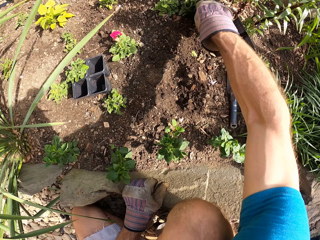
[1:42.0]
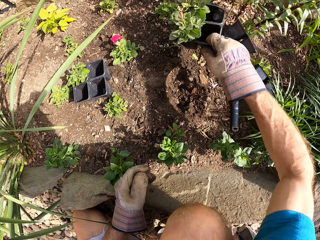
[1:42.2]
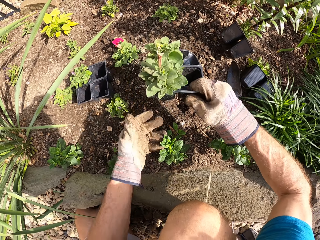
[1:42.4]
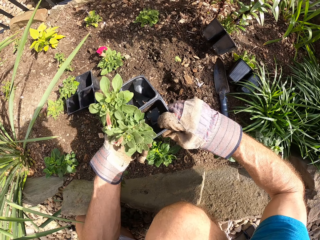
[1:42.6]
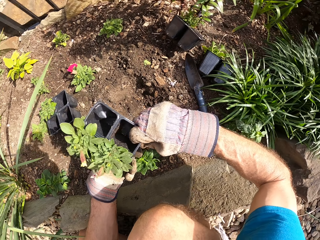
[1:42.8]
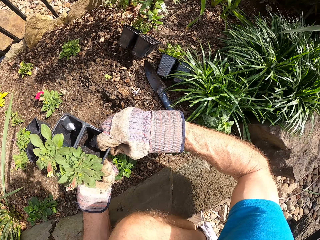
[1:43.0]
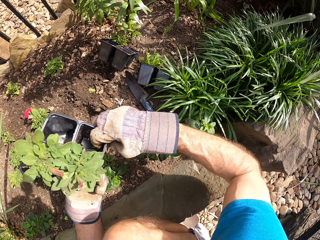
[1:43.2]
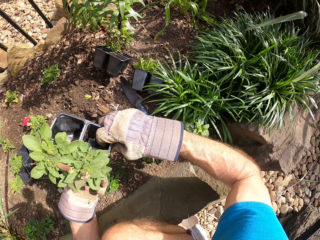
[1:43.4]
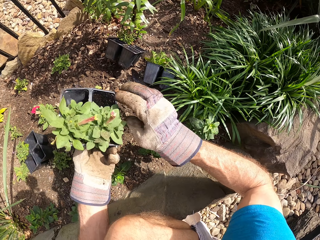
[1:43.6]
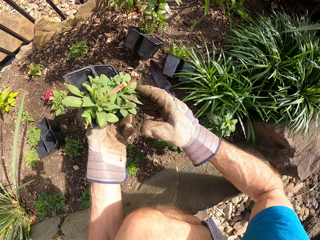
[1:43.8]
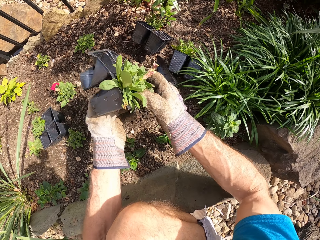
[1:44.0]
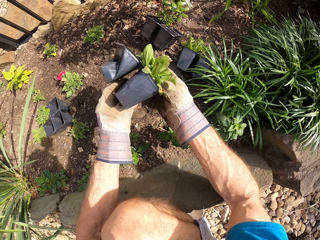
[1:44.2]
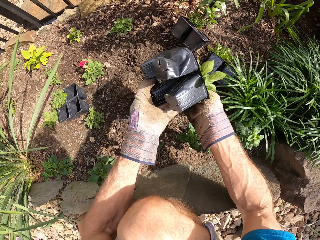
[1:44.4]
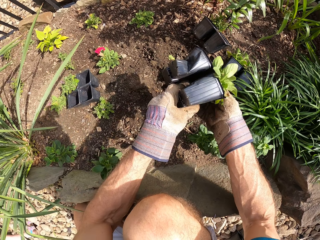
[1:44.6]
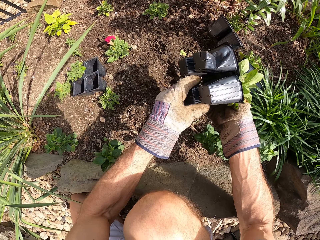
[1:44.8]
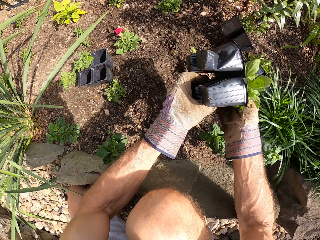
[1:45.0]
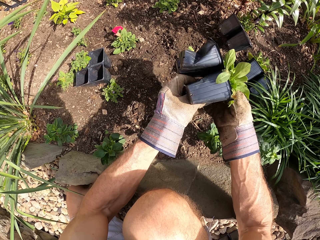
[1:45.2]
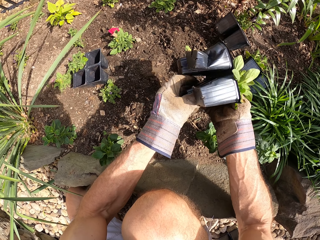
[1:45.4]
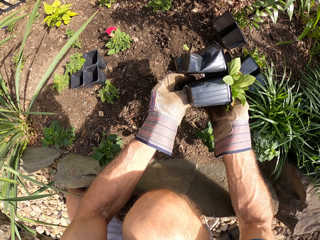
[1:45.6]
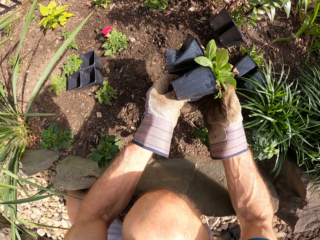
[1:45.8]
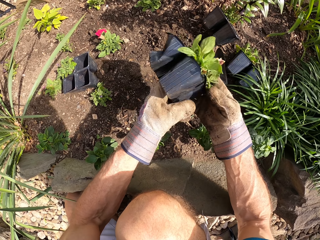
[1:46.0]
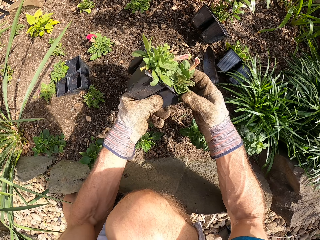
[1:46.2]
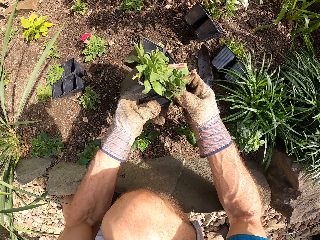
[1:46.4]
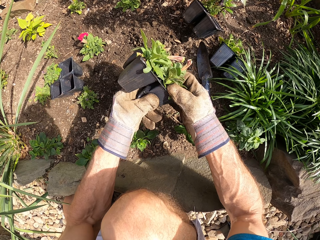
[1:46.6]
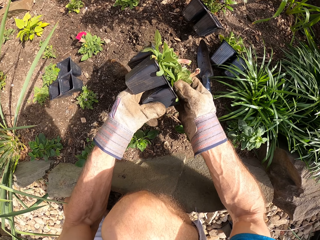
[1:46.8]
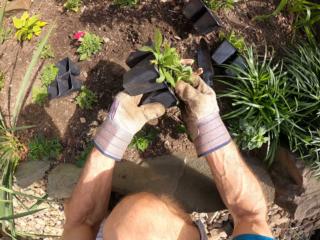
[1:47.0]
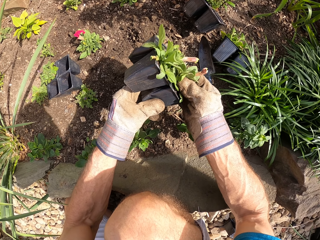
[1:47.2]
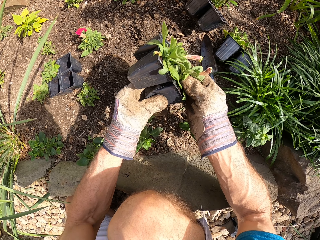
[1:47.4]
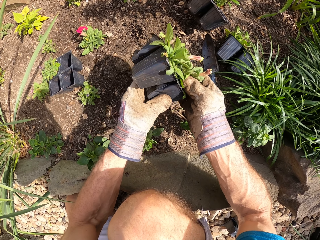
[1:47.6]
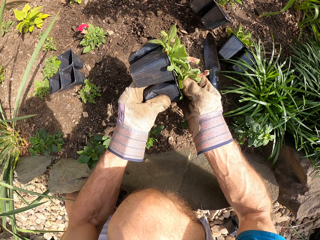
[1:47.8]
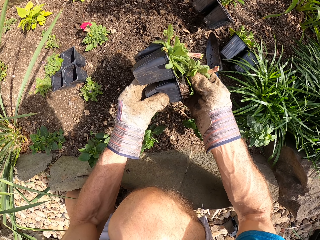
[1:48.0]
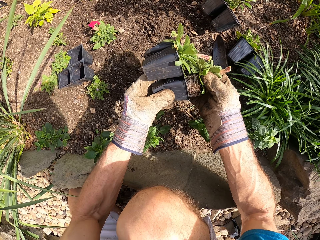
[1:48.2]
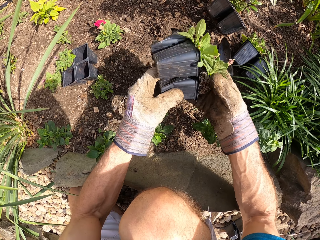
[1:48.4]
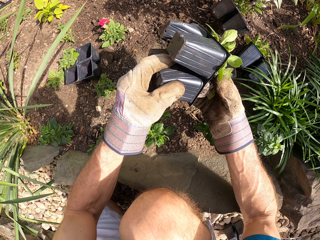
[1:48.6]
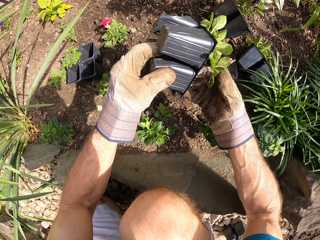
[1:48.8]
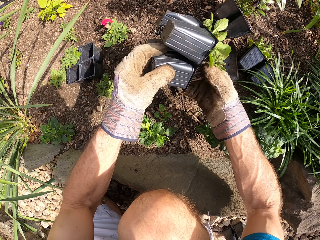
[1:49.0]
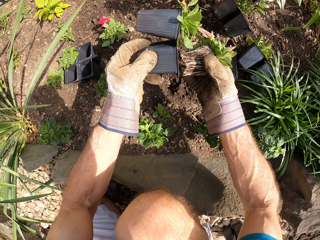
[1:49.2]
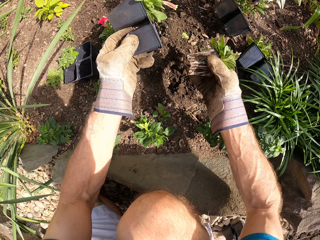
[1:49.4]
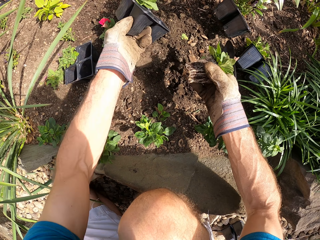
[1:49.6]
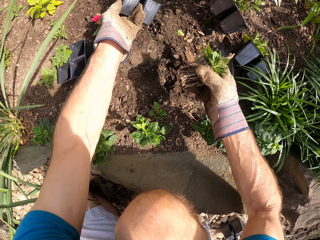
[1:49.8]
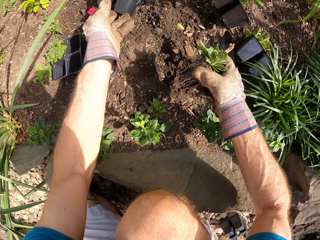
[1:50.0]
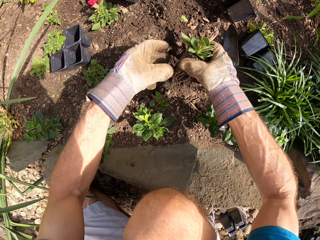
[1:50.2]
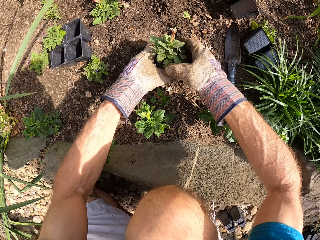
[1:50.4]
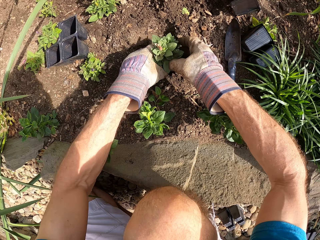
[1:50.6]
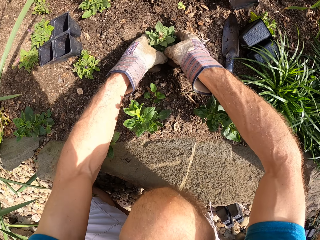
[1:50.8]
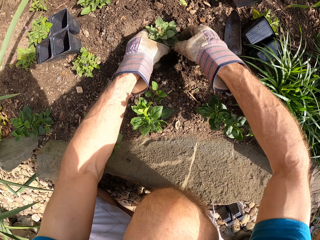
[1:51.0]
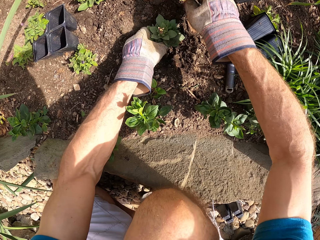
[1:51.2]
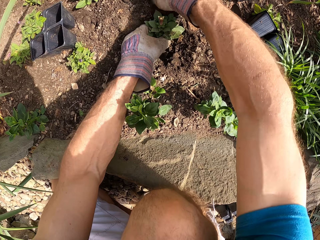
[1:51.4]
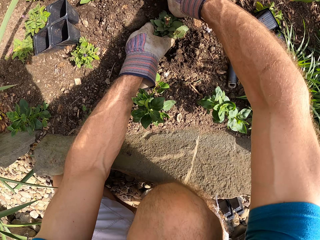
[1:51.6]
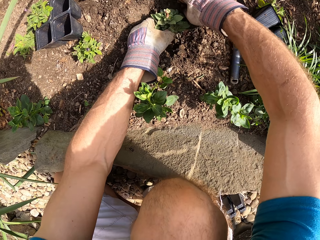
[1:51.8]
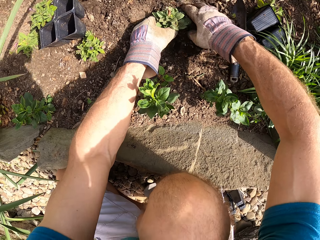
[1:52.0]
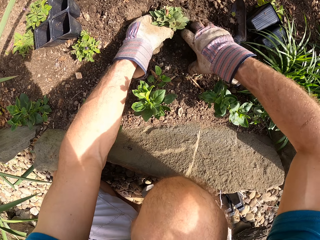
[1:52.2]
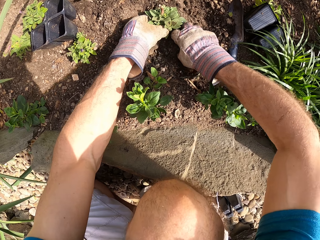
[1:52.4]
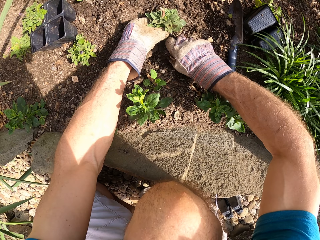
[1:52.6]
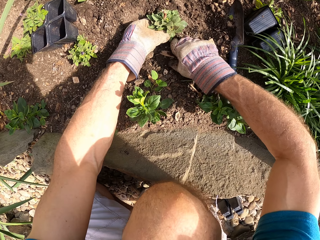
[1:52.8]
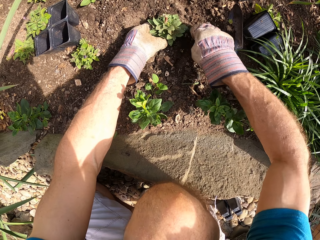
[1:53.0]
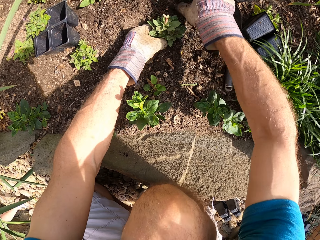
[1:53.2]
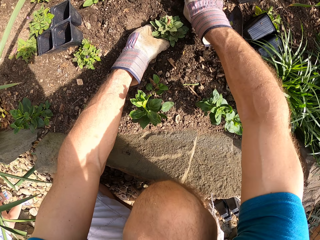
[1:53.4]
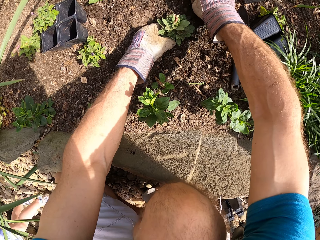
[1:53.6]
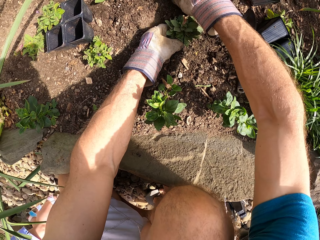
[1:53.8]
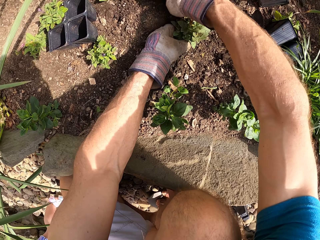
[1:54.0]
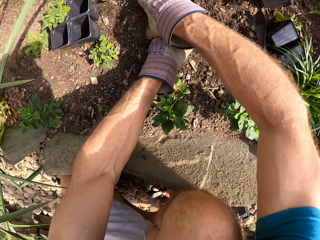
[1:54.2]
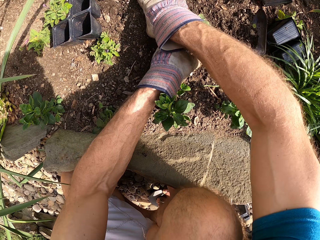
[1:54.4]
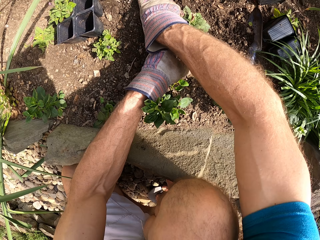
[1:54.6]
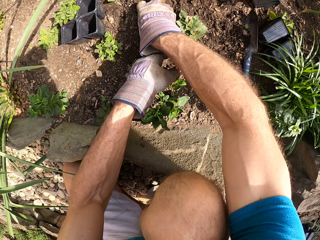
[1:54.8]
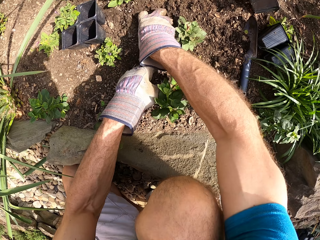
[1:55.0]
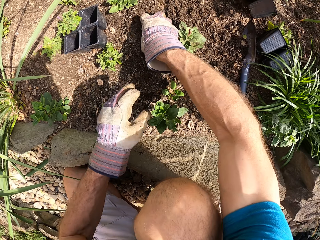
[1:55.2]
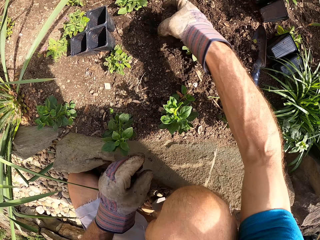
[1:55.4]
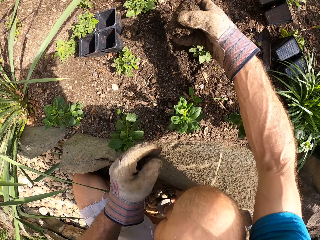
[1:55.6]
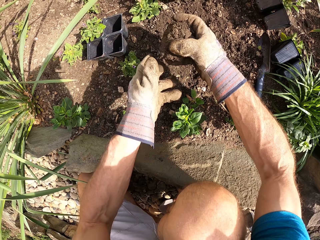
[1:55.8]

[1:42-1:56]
The camera wearer picks the plant pot or seedling tray. They look at the plants. They take a seedling from the seedling tray. They drop the seedling tray. They put the seedling in the hole. They put the soil around the seedling.

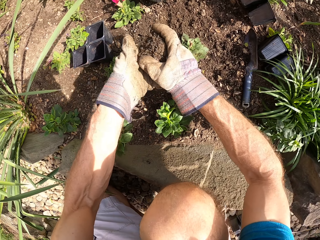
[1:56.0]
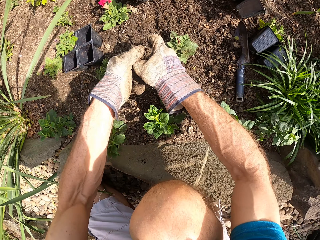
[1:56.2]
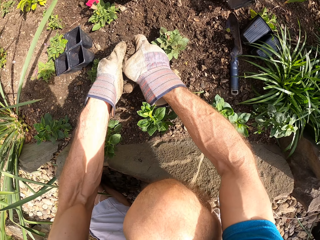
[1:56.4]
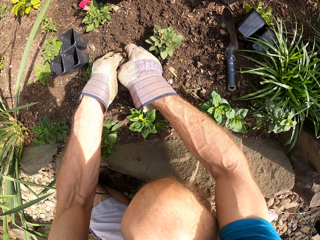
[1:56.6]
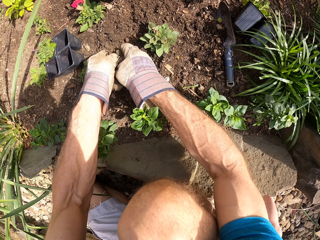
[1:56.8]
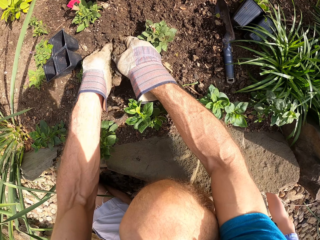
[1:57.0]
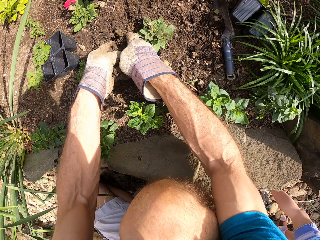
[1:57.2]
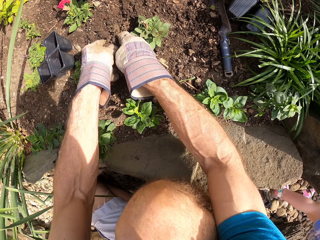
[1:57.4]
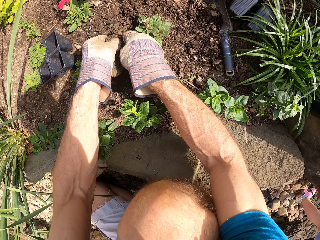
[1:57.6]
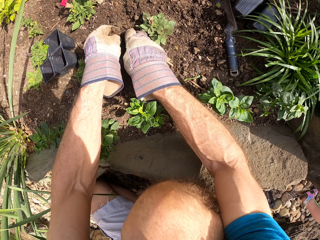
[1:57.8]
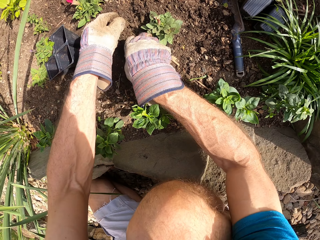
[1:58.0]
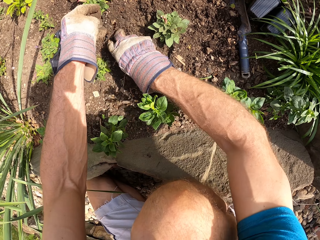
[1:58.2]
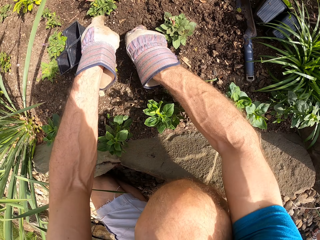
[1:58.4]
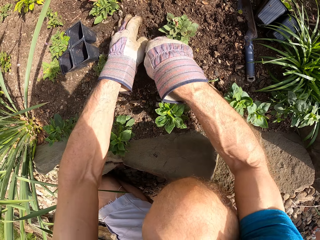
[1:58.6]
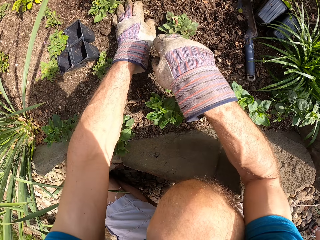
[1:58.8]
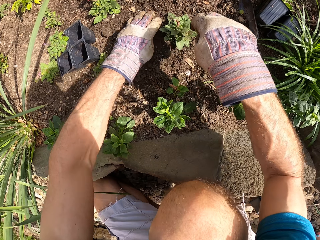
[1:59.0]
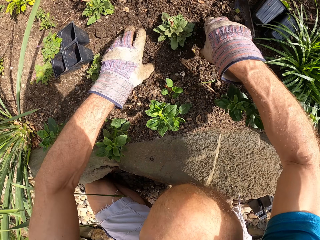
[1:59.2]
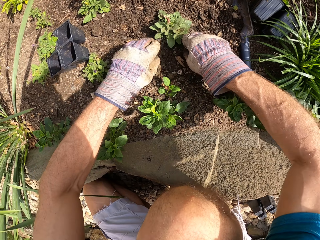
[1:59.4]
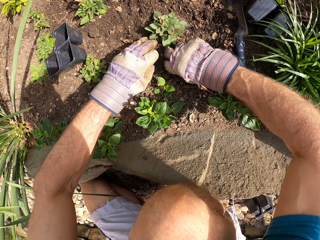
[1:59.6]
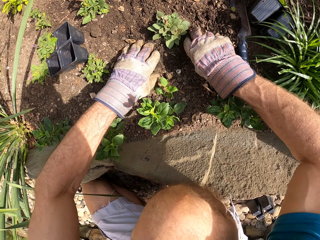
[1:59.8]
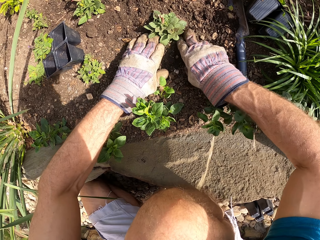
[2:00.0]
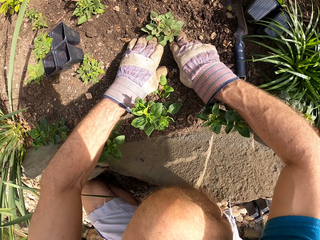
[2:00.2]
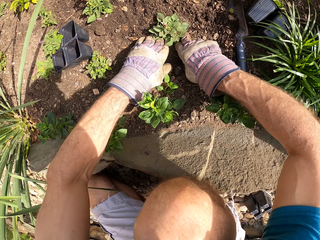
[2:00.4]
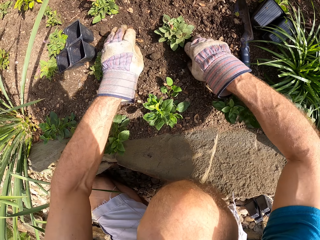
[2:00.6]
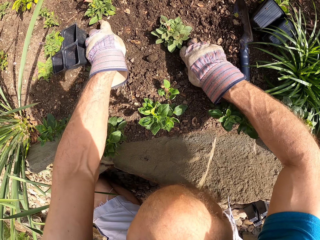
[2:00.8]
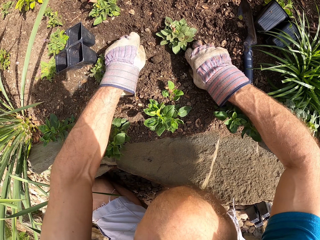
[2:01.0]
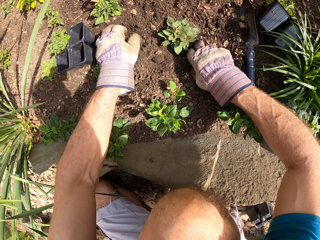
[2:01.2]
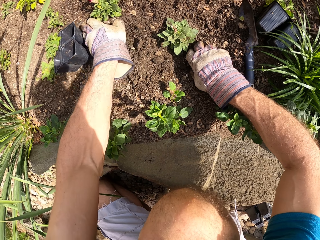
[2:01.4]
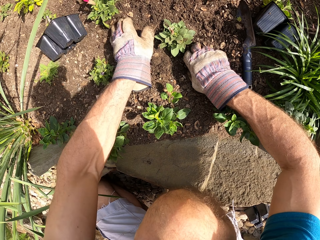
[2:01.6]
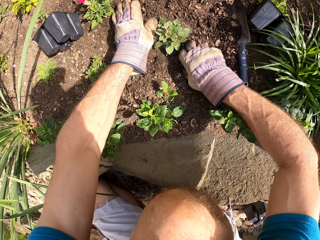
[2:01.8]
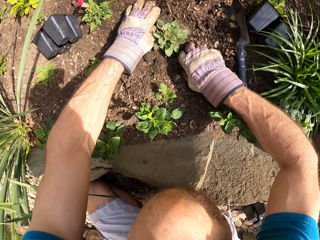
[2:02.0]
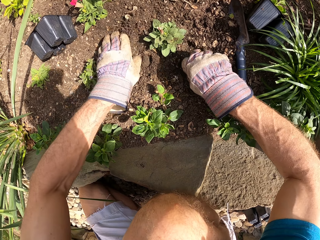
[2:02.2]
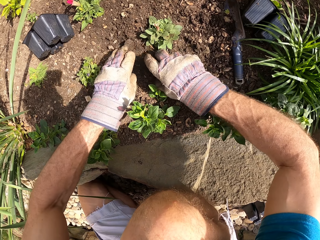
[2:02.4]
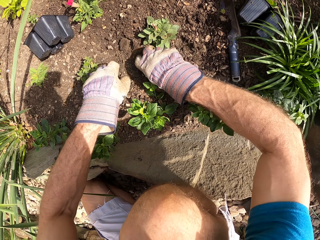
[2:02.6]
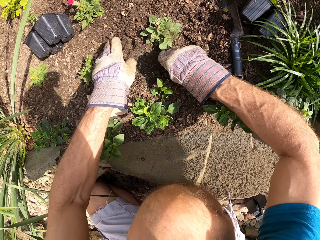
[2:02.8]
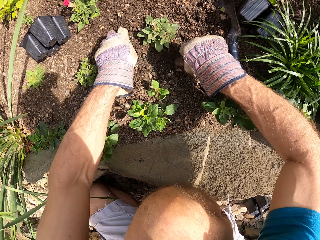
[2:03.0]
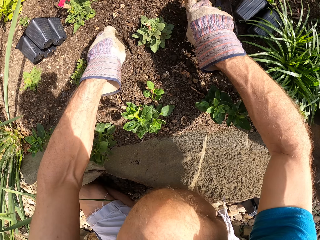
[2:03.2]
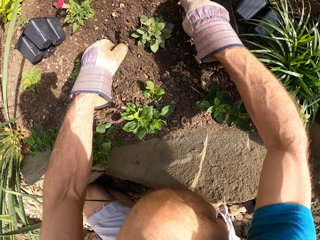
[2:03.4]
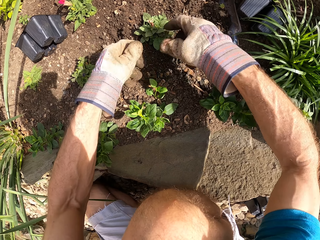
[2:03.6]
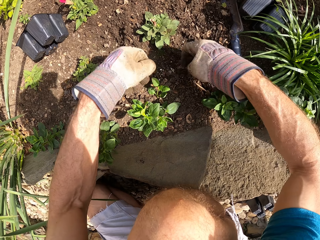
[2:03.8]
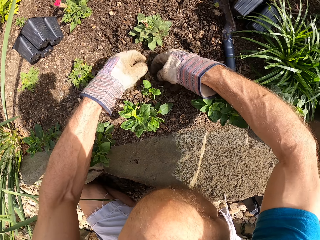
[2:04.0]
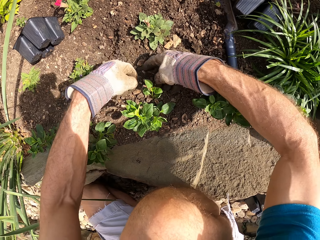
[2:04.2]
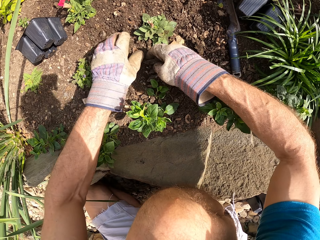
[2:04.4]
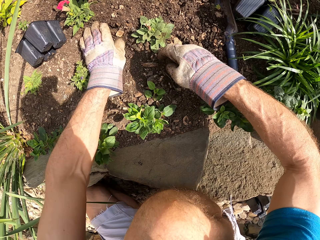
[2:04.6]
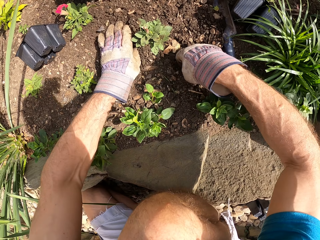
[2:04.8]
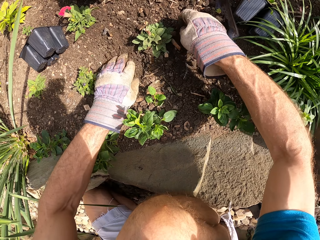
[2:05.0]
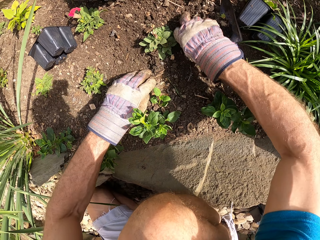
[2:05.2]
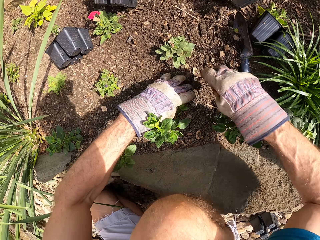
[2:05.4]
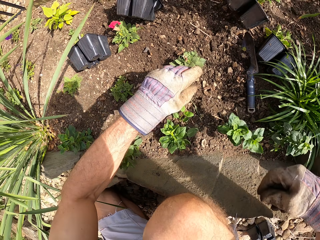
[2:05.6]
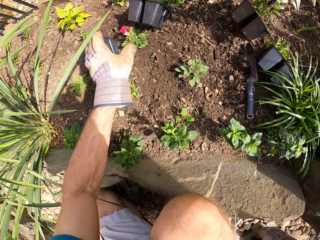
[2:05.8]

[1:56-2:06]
The camera wearer breaks down soil pieces and spreads soil around the plant.
